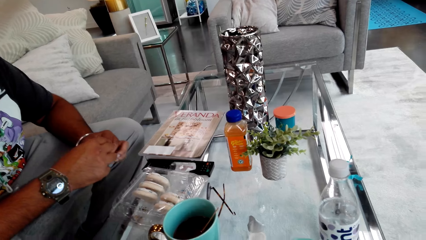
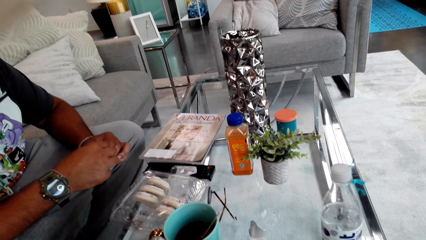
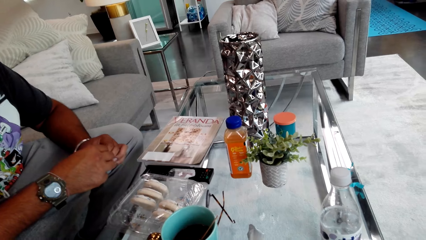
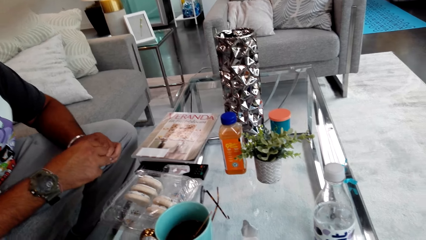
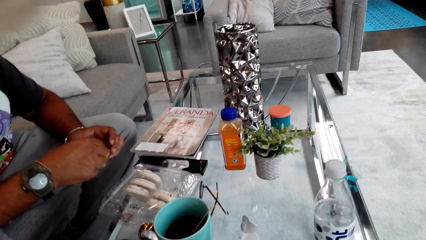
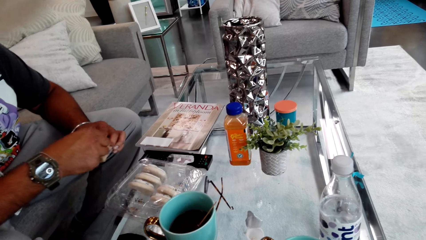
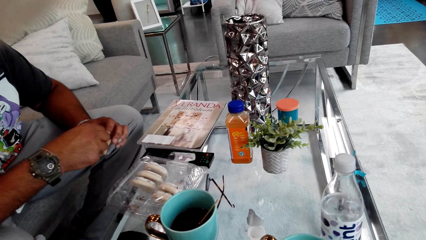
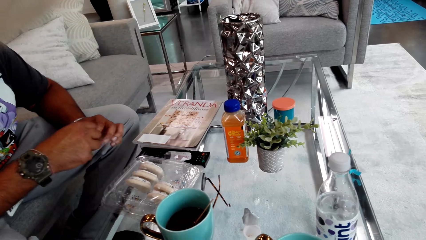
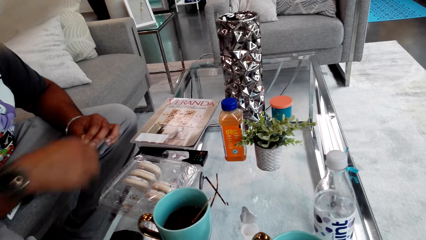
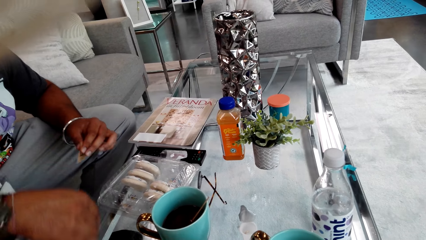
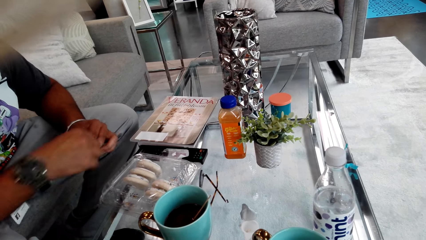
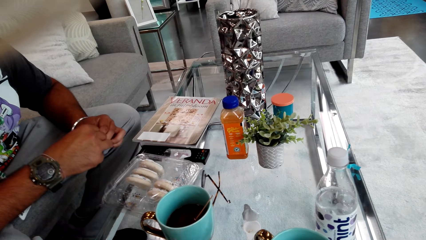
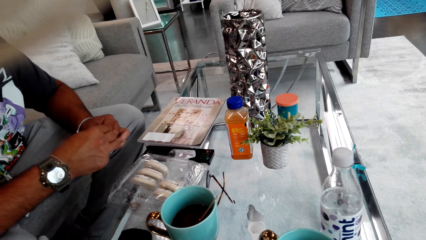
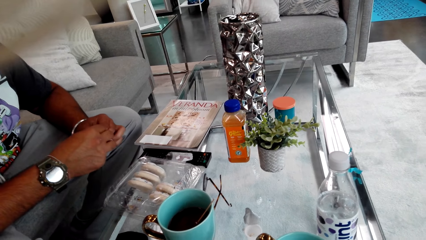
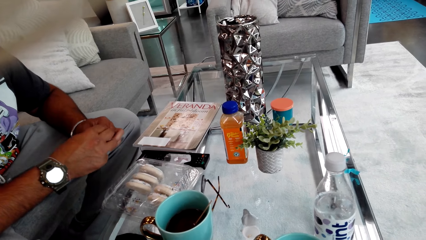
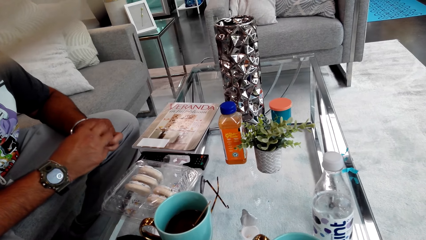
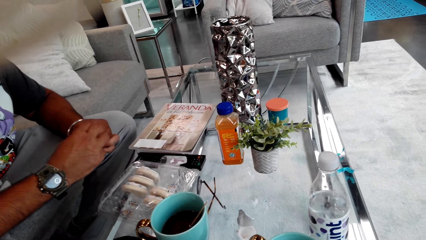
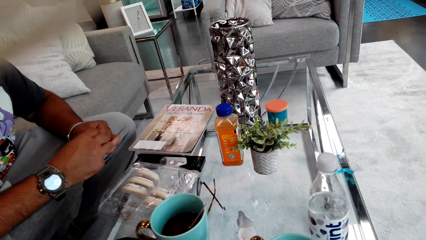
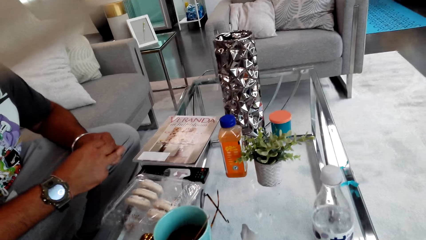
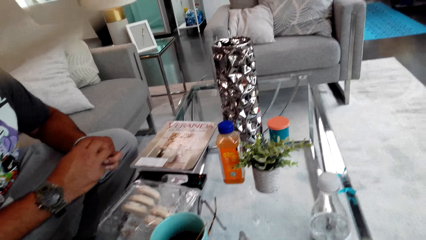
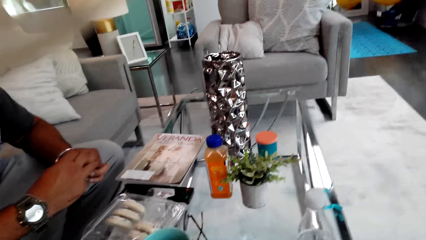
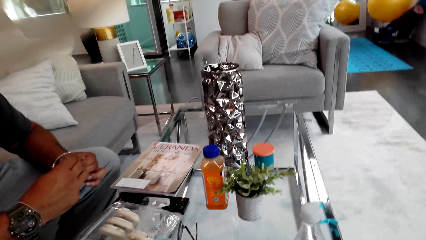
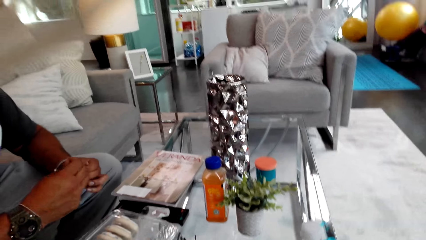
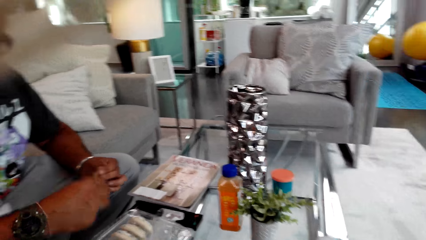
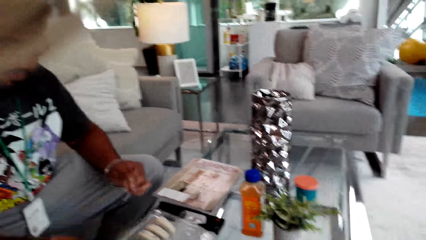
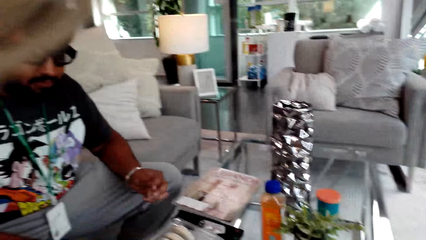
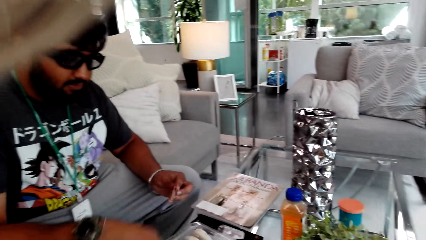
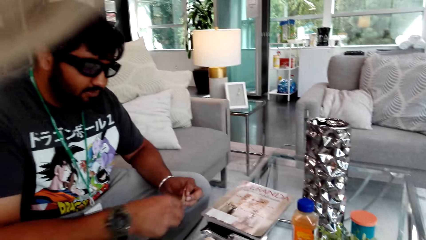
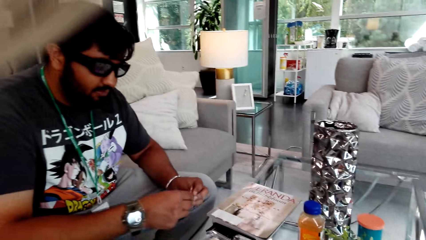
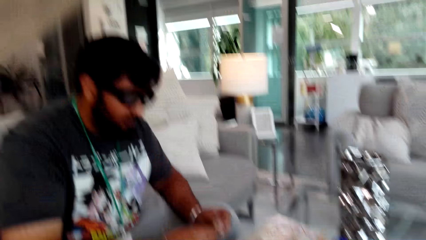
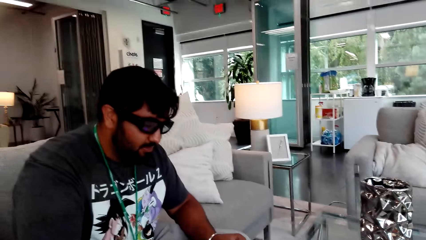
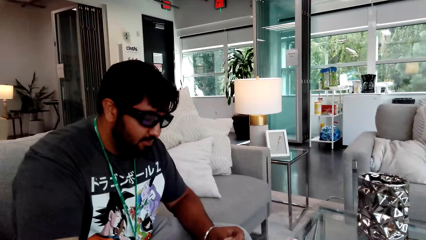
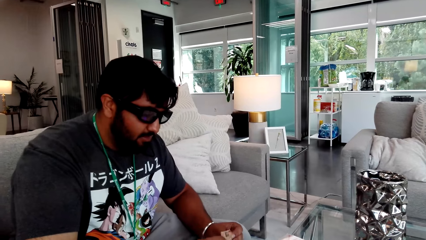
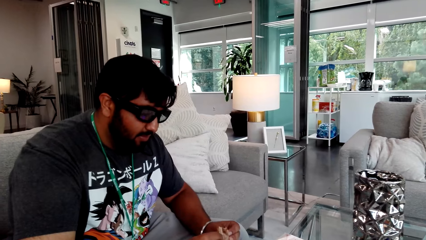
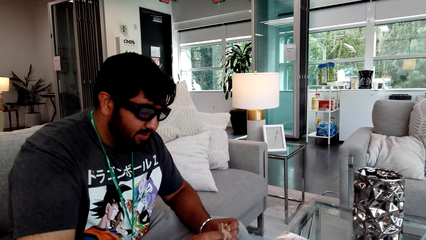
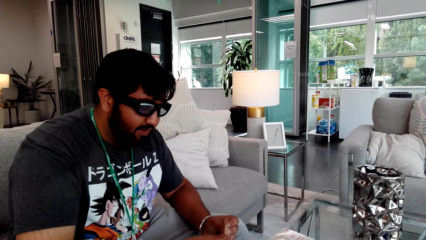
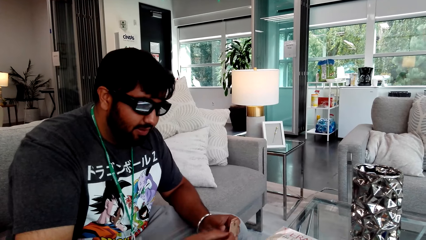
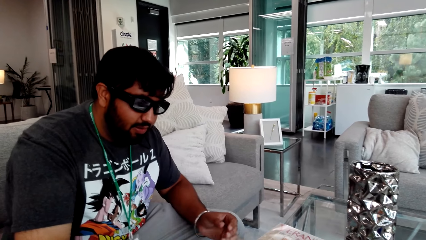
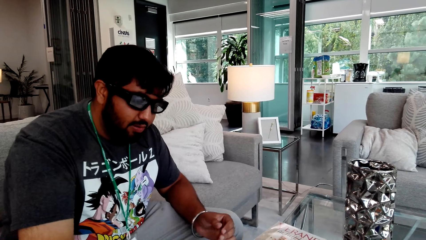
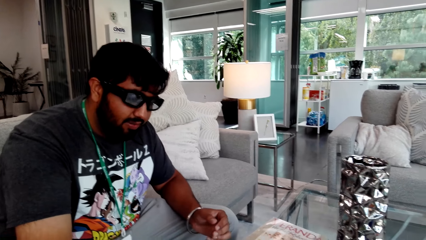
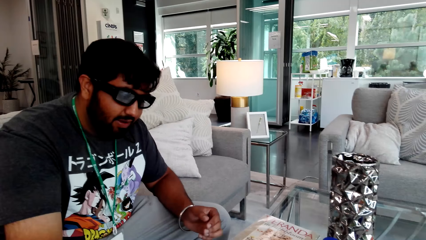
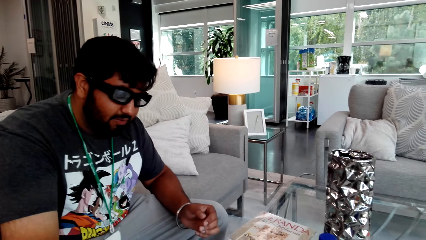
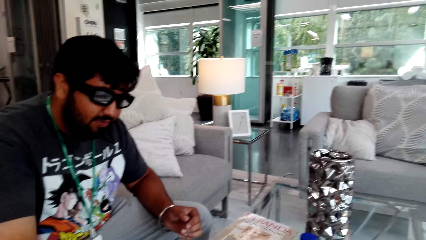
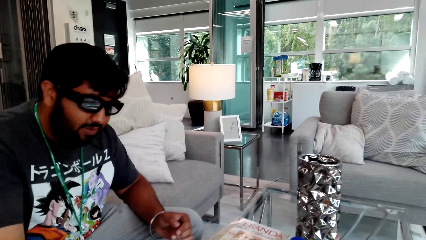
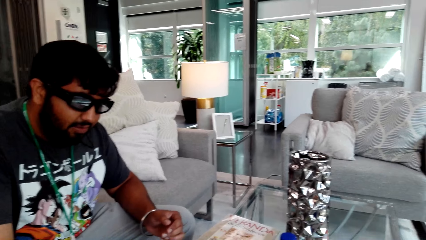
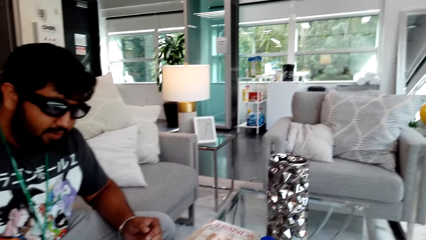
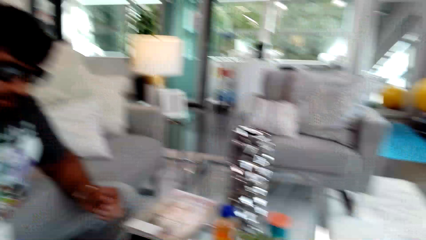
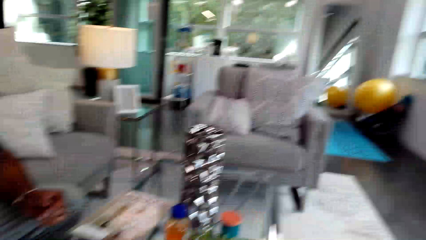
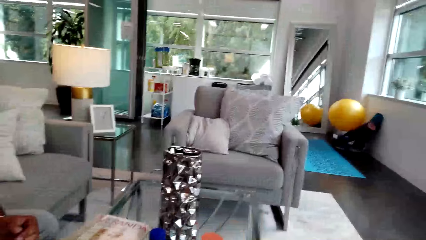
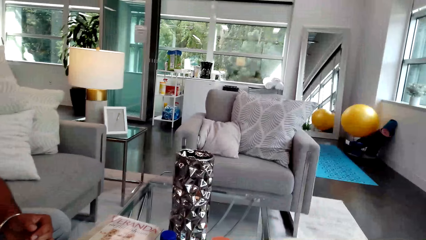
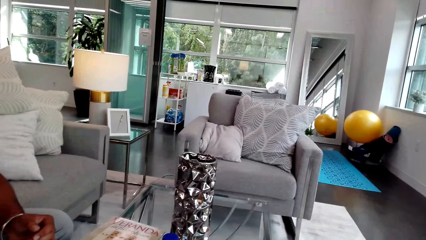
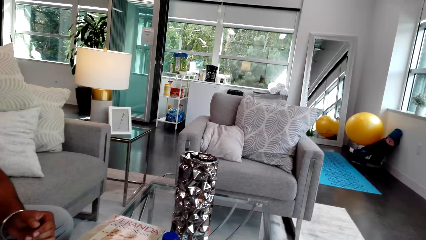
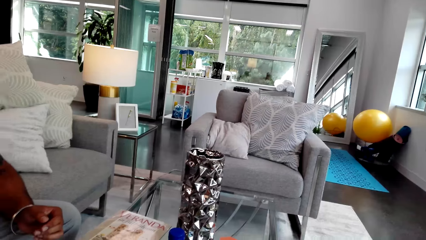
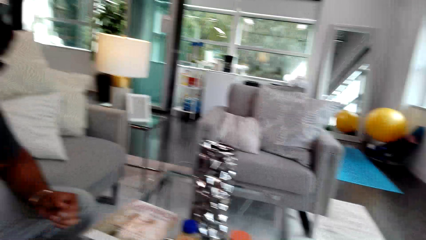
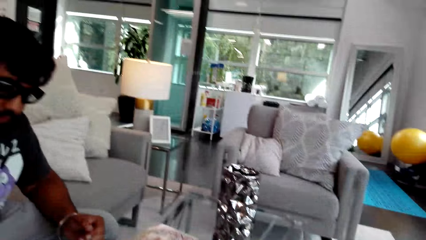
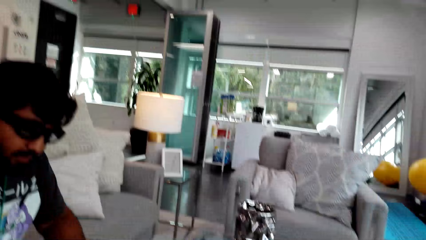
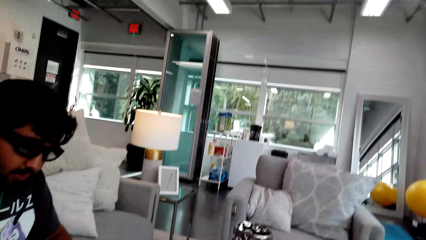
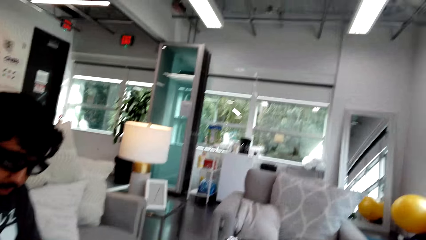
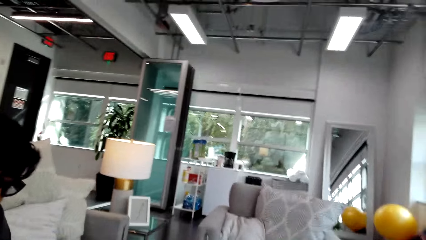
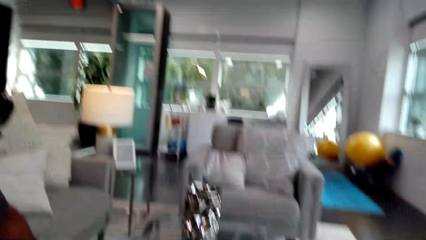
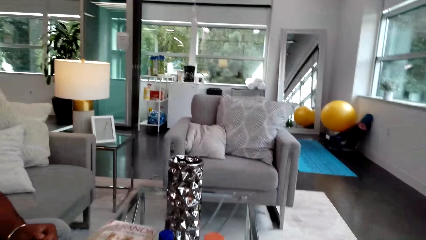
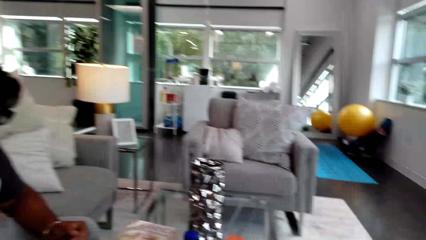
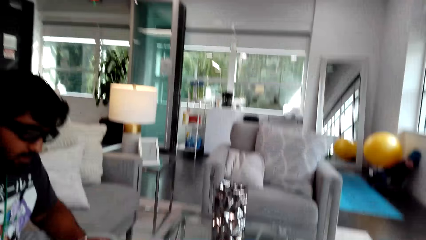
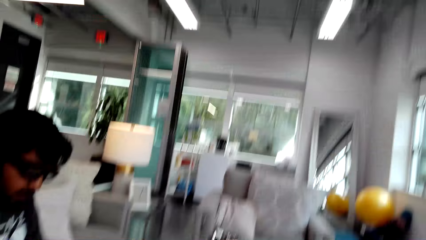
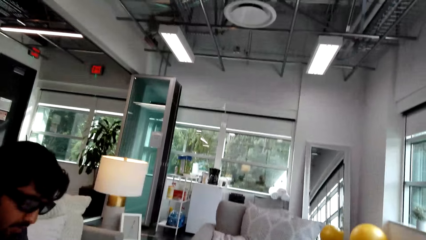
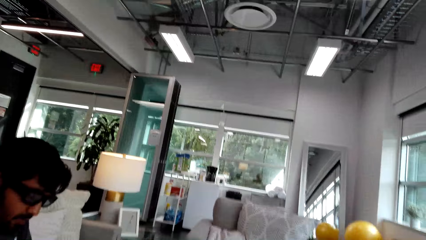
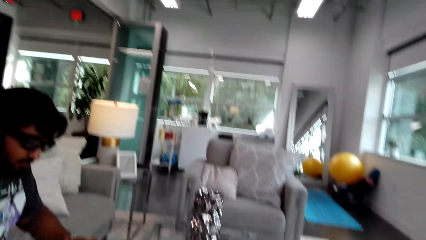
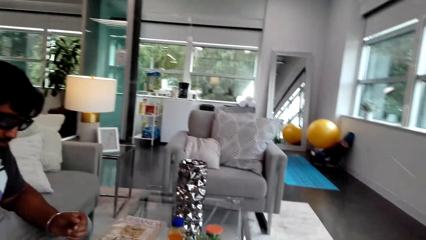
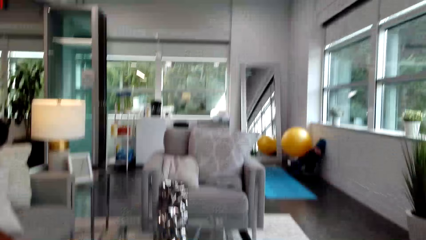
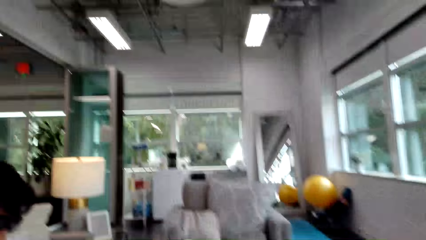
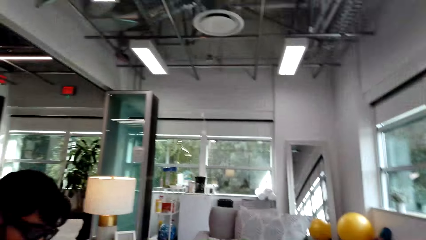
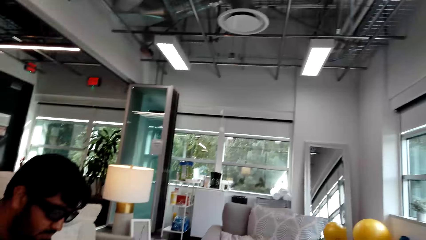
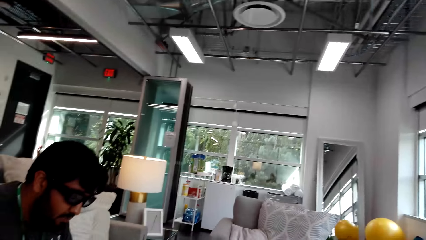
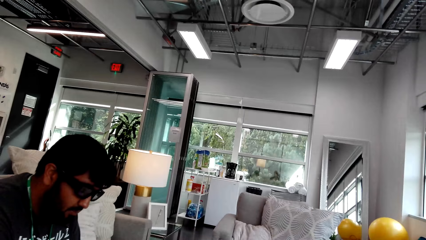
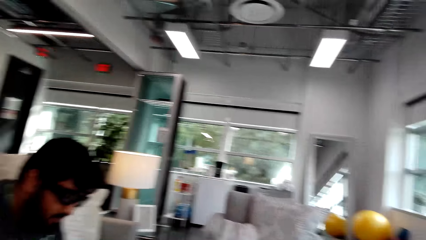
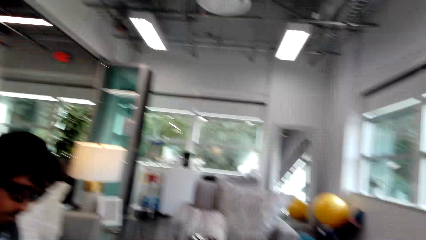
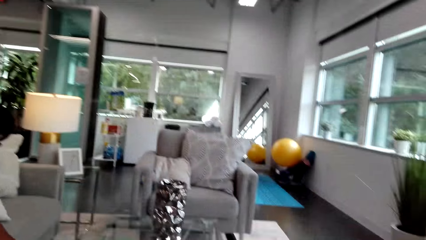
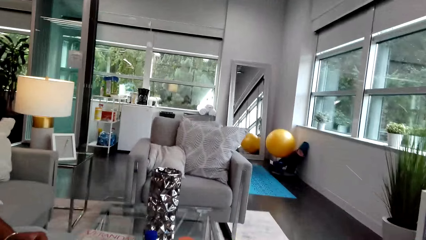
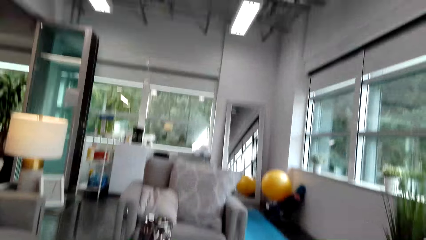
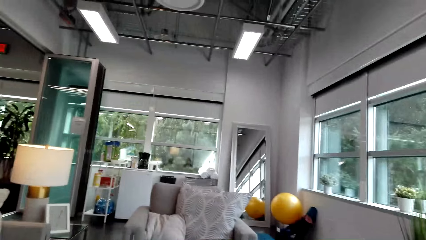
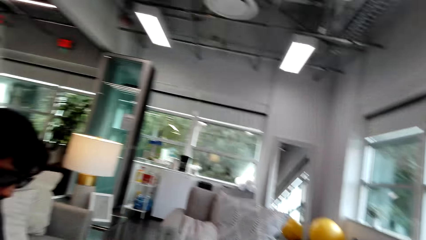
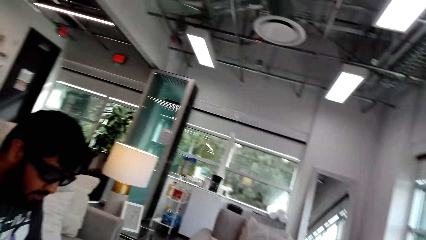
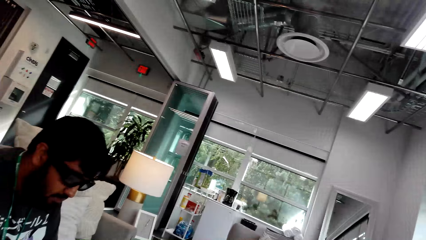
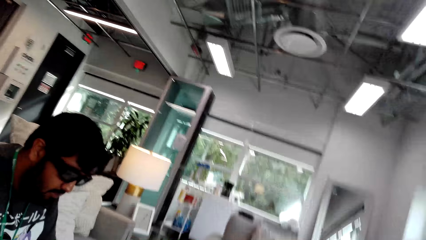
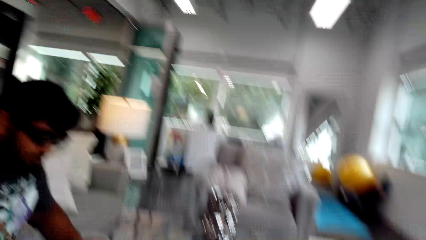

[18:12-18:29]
A person holds something. A man talks to the camera wearer. Another man moves the right hand. The camera wearer looks around. The other man converses with the camera wearer. The camera wearer looks around.
